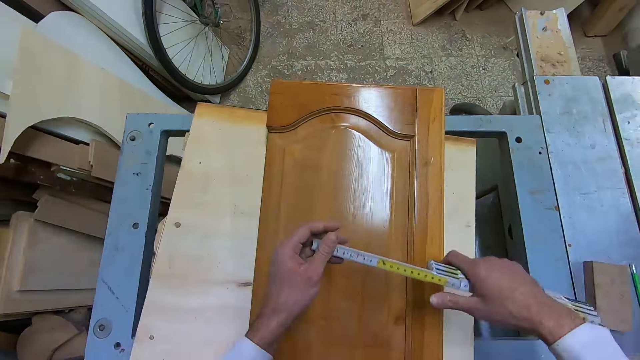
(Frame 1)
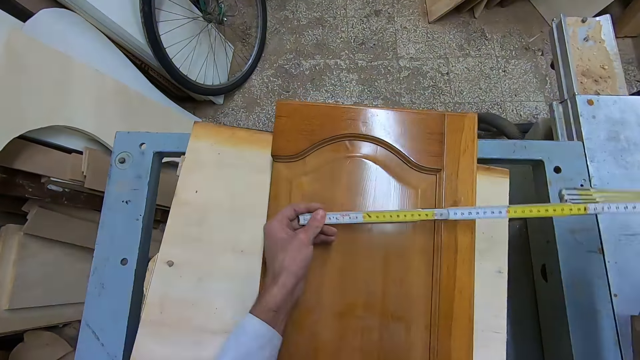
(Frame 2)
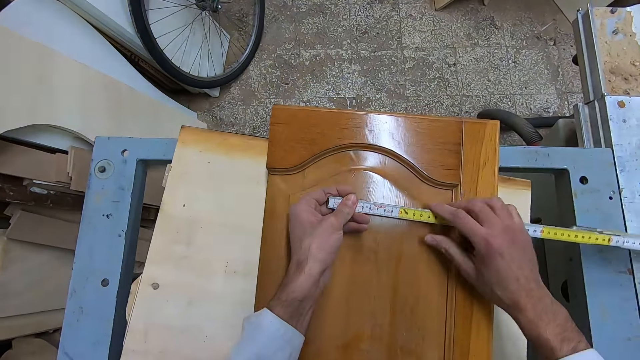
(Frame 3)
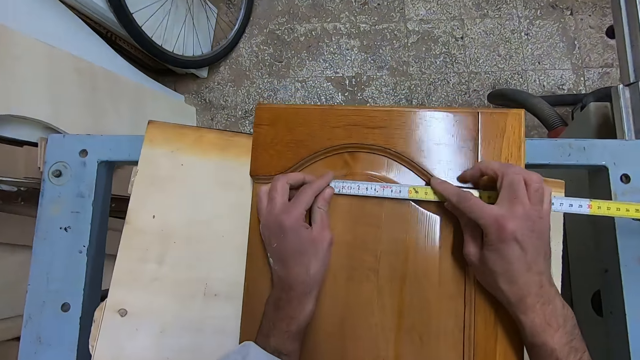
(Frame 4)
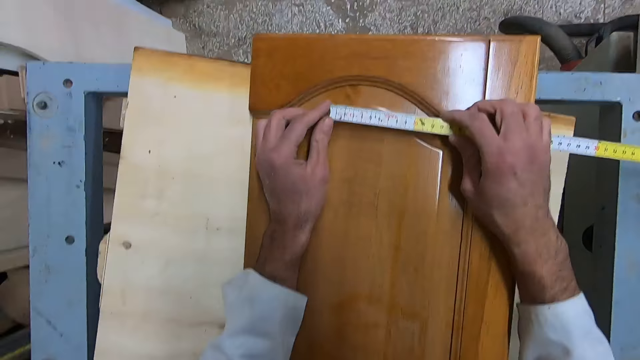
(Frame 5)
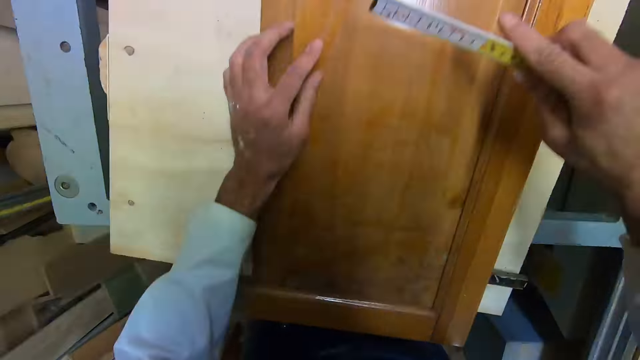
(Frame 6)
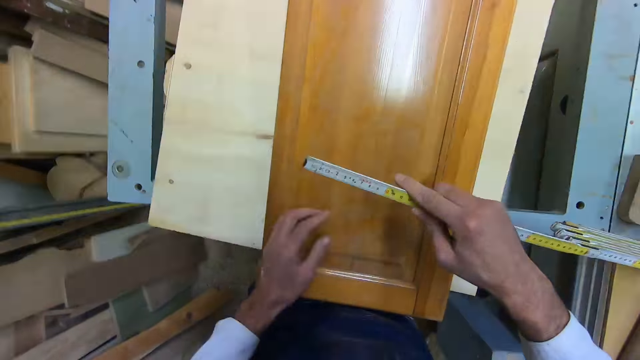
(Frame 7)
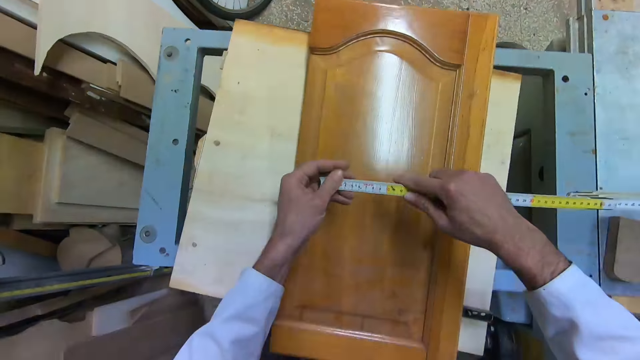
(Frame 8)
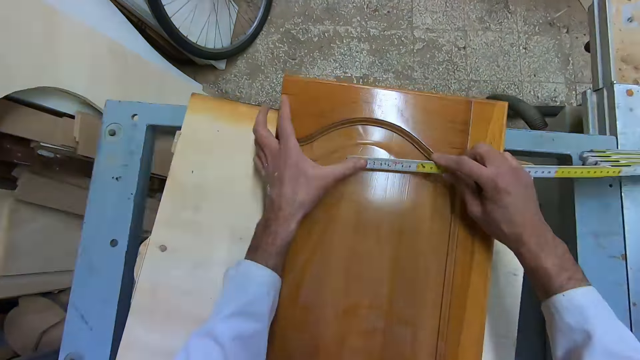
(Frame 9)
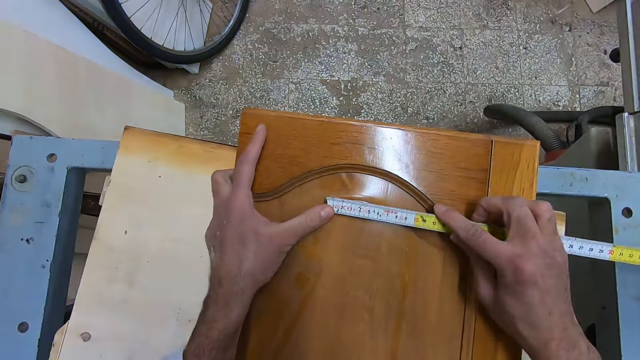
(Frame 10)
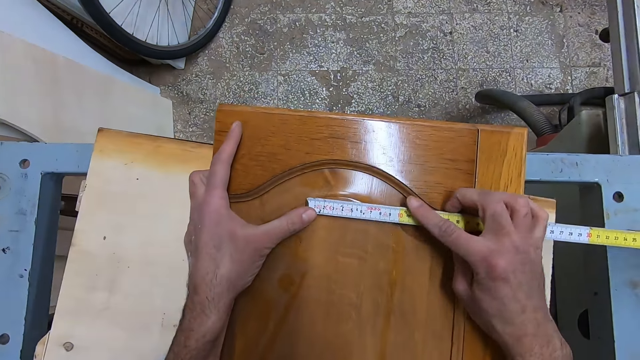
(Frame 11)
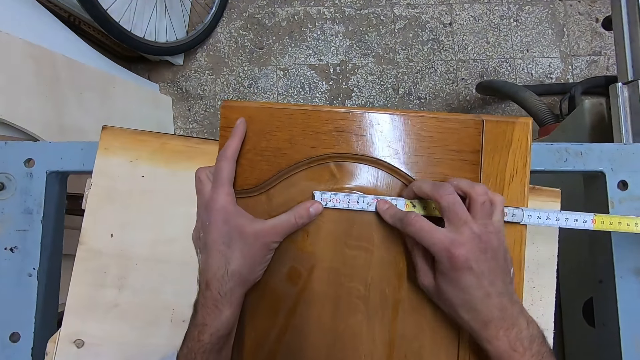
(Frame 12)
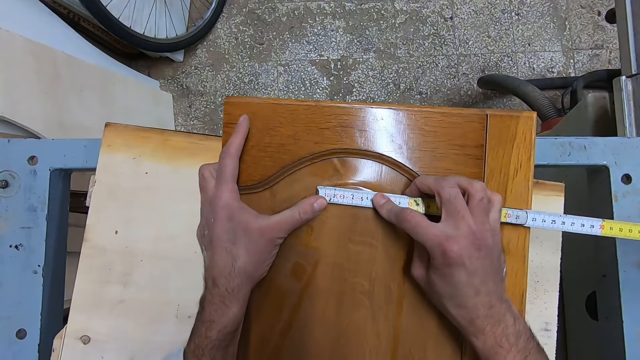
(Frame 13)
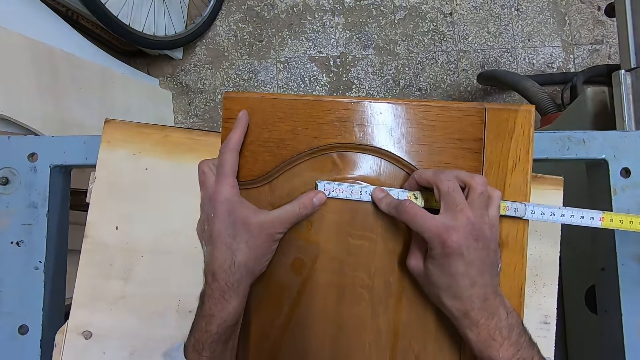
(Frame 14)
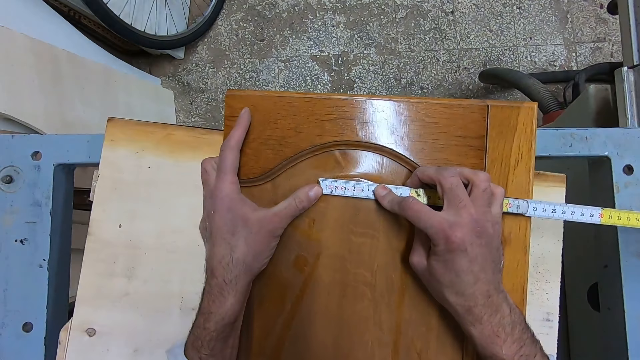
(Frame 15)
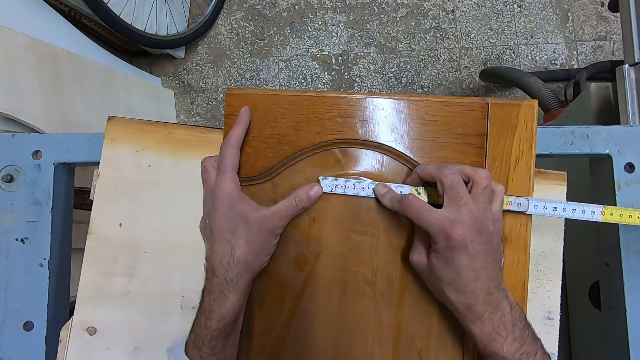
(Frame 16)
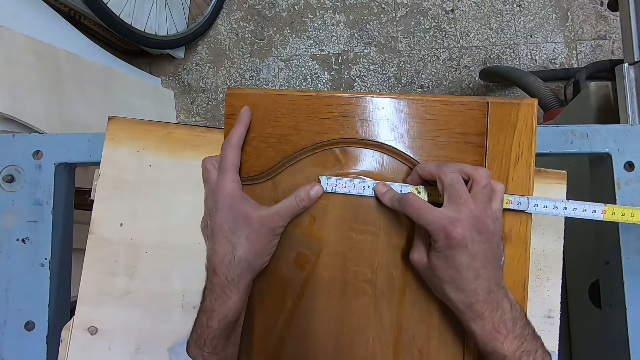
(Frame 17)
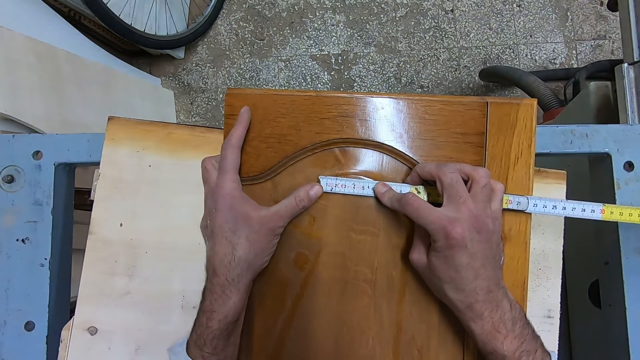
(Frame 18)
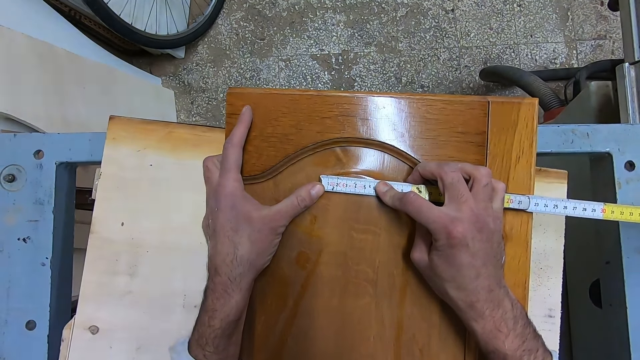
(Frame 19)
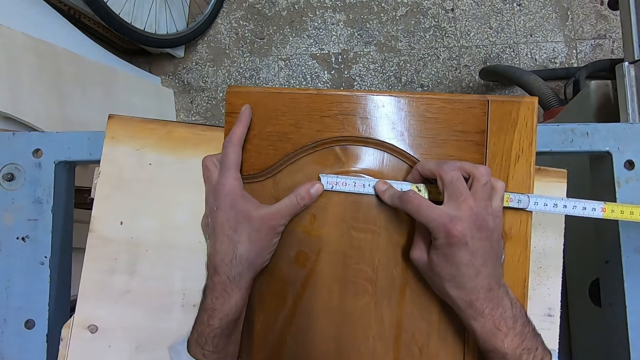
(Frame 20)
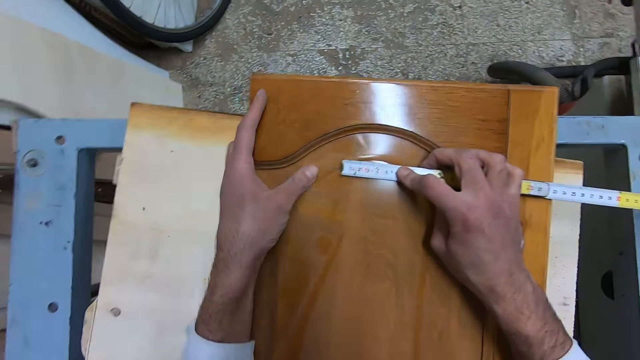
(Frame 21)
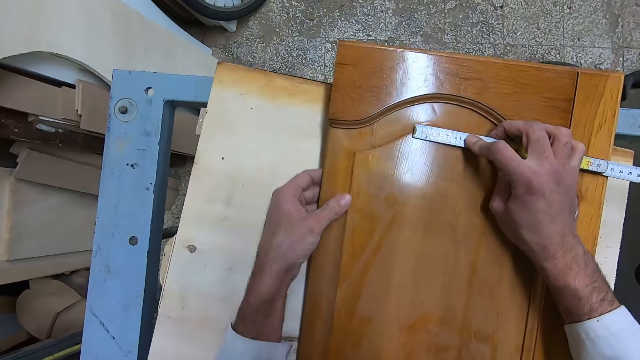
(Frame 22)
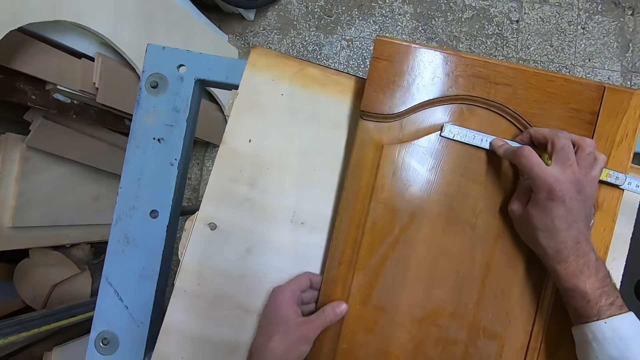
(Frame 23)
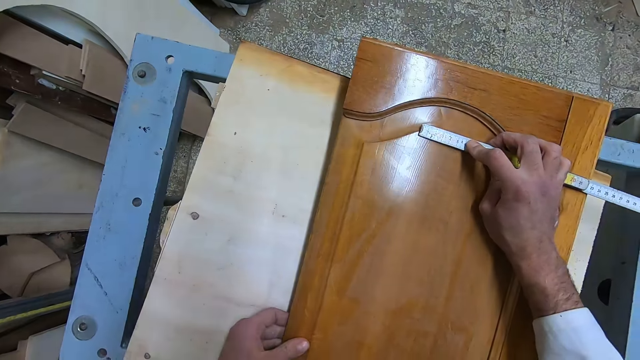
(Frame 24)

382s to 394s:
The camera wearer measures the length of the panel of the frame or door stile with the measuring tape.

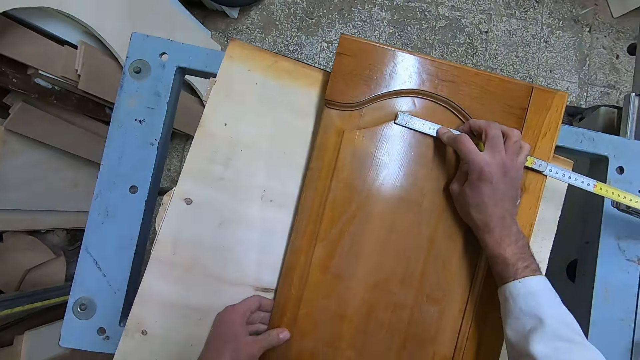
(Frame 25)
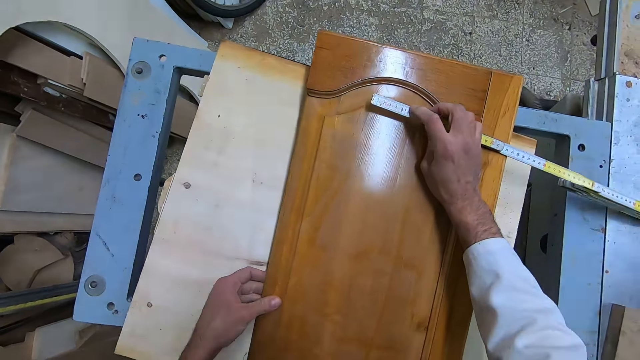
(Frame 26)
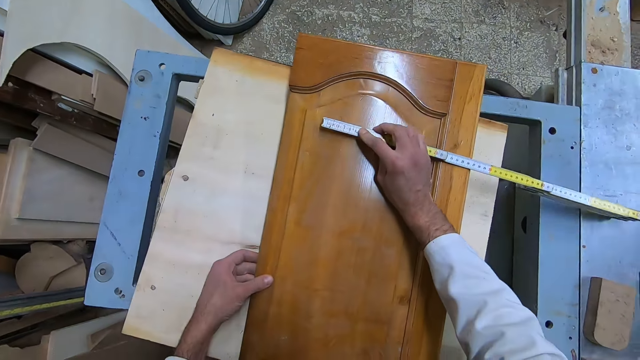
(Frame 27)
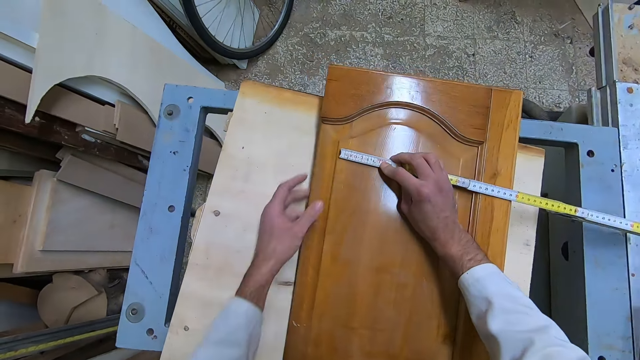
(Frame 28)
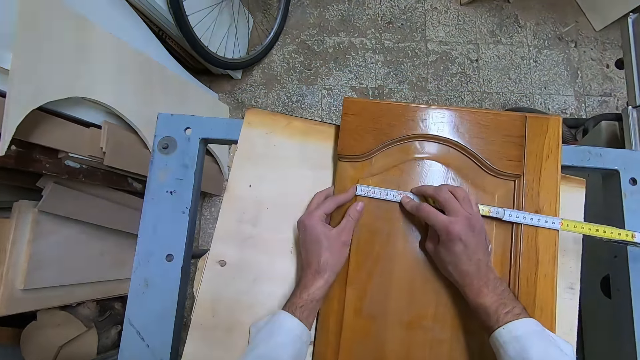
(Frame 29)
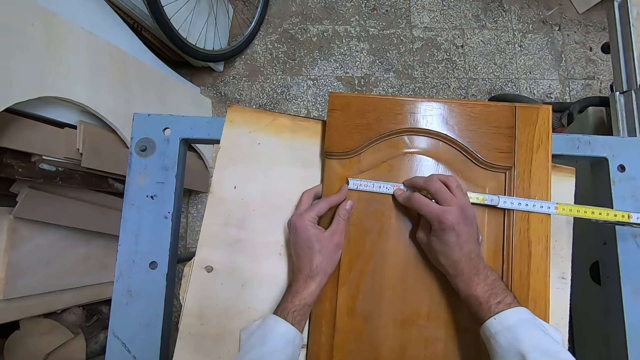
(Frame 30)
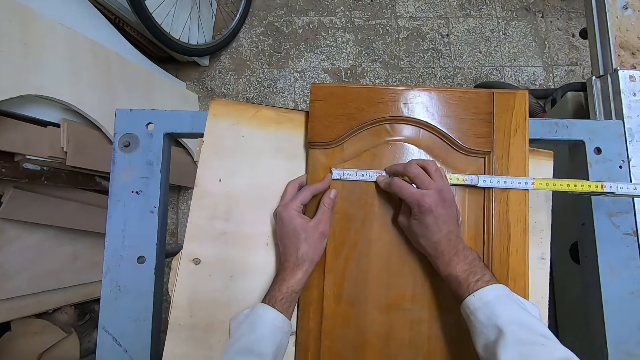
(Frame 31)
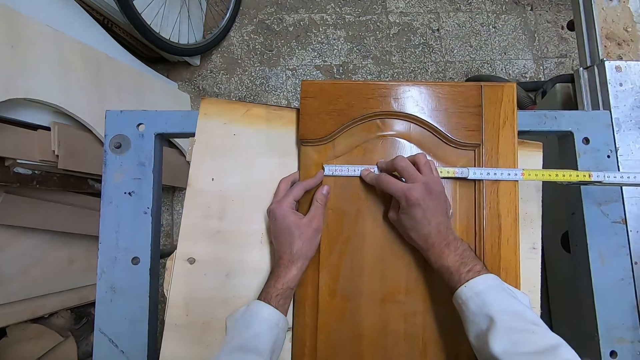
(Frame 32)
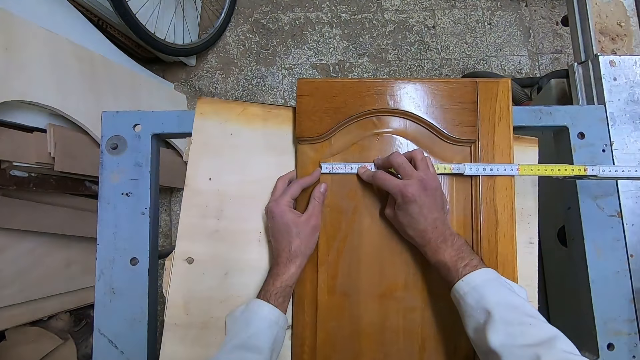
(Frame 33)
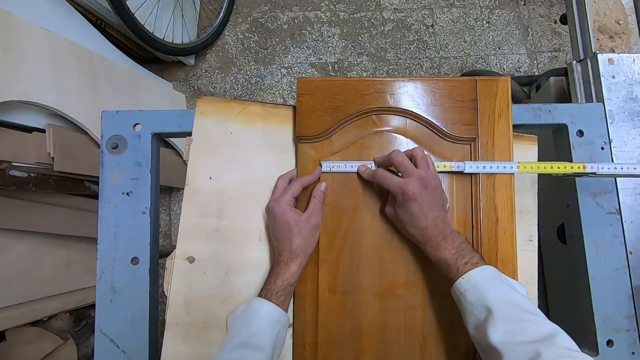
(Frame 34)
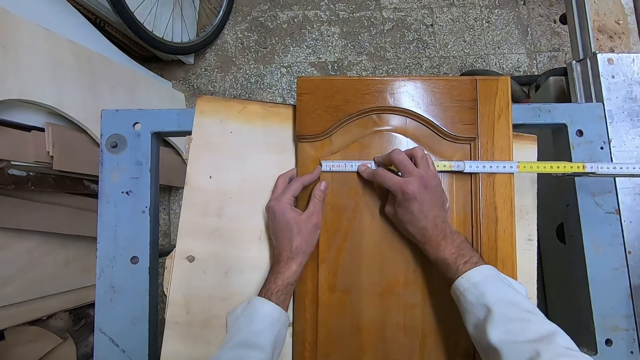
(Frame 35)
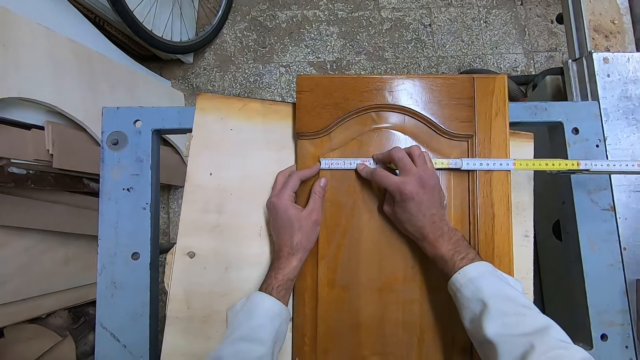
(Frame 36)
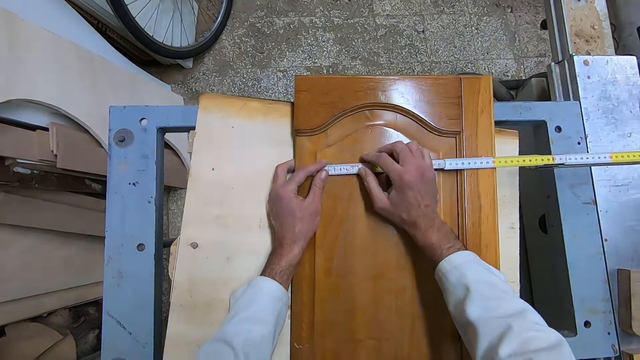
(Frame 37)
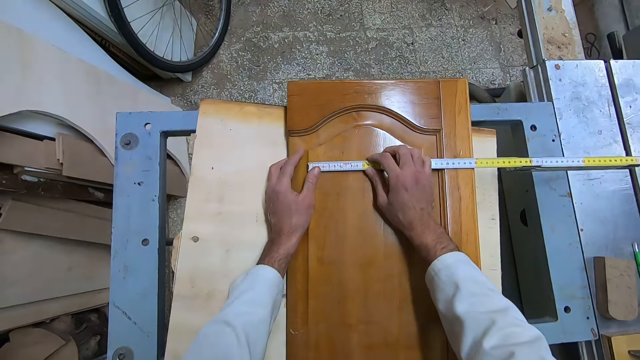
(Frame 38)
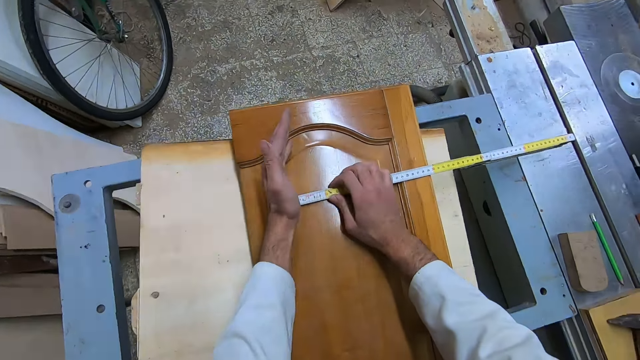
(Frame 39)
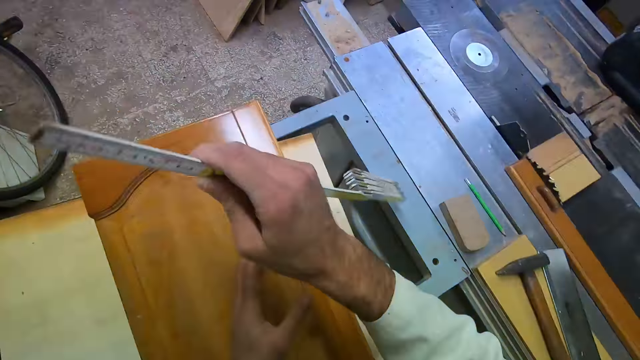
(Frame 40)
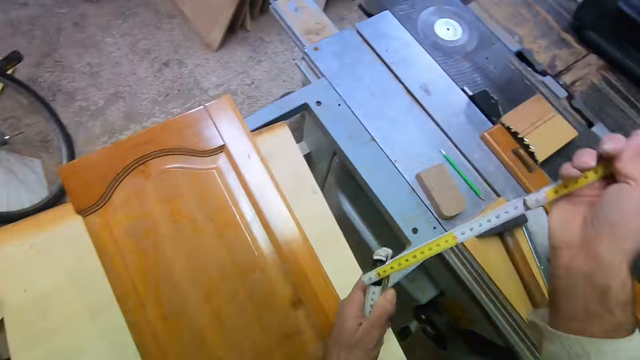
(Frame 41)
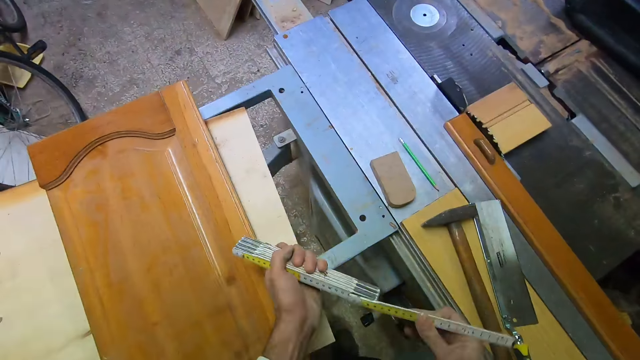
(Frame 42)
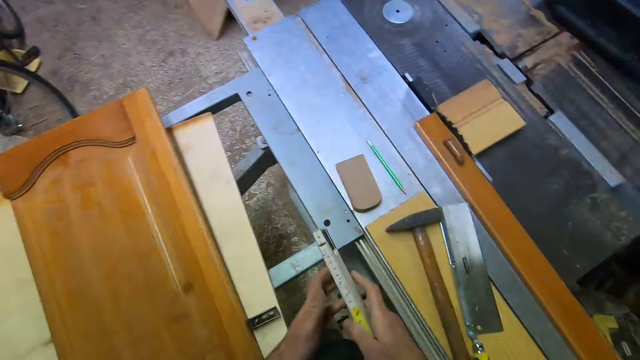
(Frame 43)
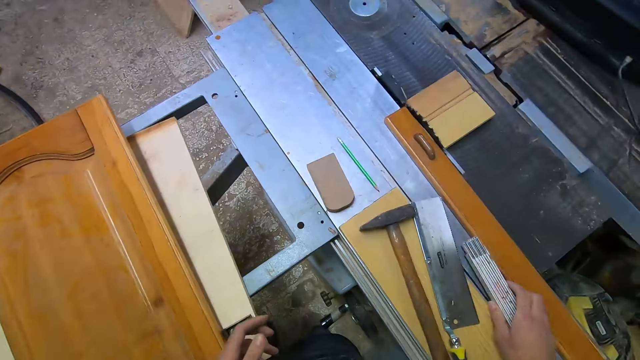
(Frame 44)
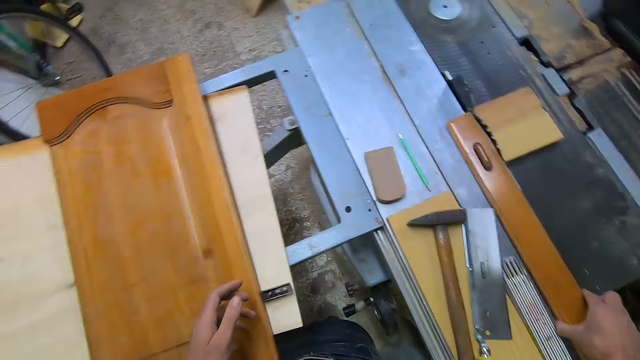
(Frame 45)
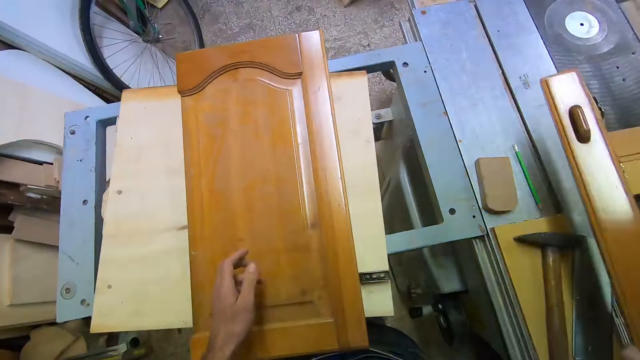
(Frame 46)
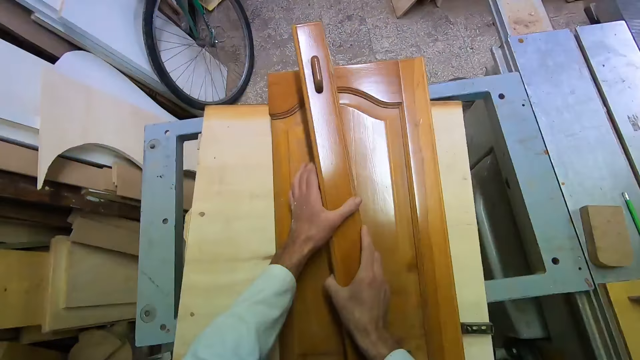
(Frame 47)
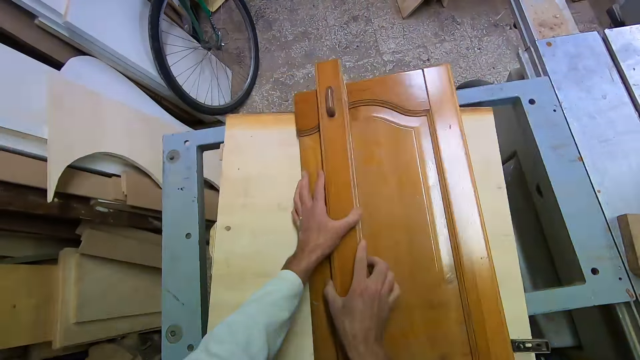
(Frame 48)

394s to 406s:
The camera wearer puts the tape measure on the table. He folds the measuring tape. He drops the measuring tape on the table to his right. He picks up the detached casing or door stile from the table to his right. He puts it on the door.
